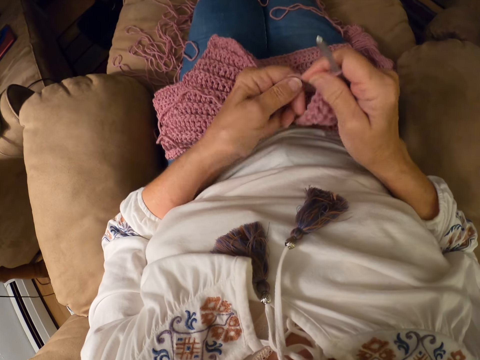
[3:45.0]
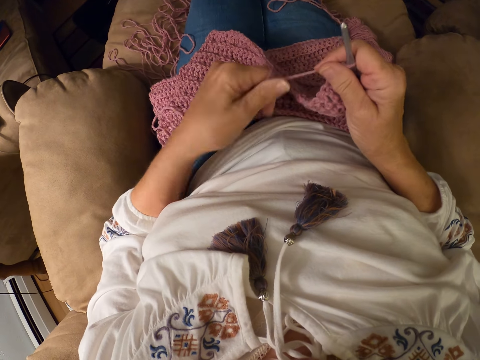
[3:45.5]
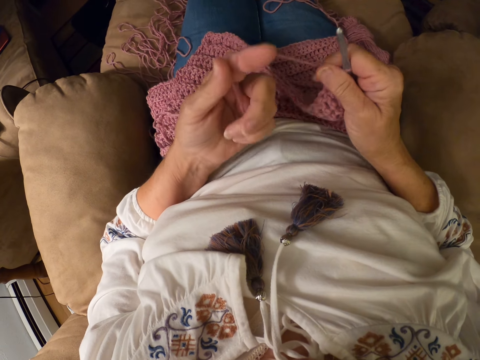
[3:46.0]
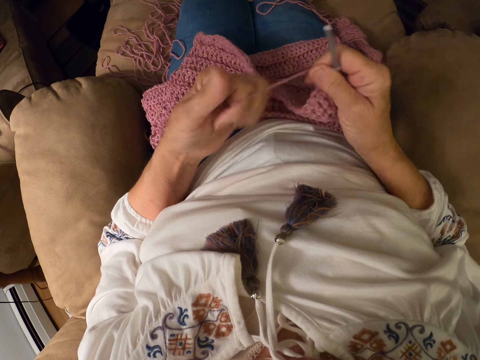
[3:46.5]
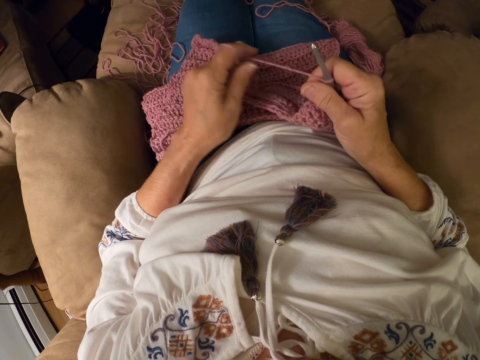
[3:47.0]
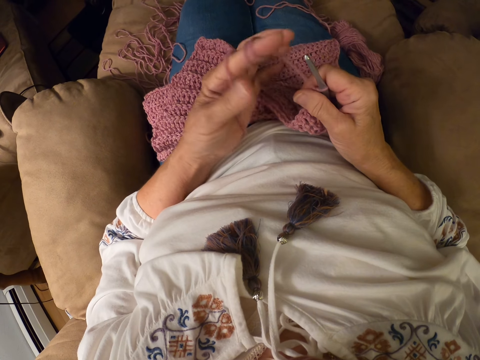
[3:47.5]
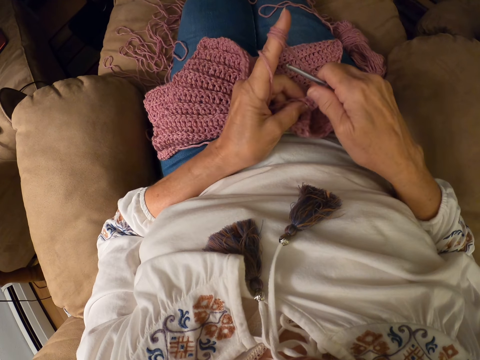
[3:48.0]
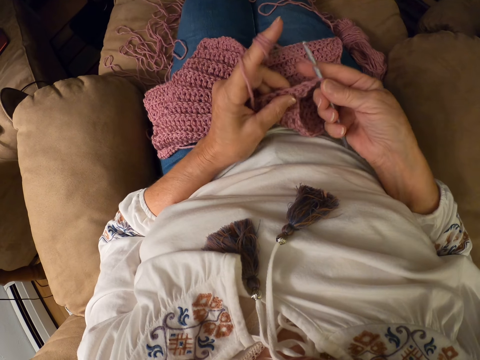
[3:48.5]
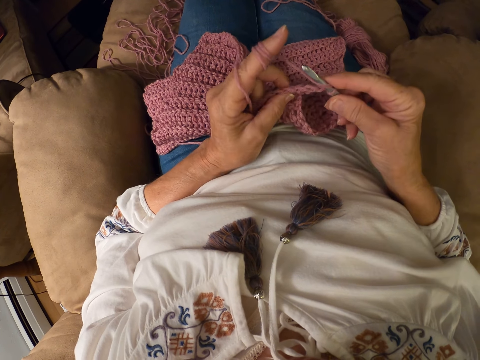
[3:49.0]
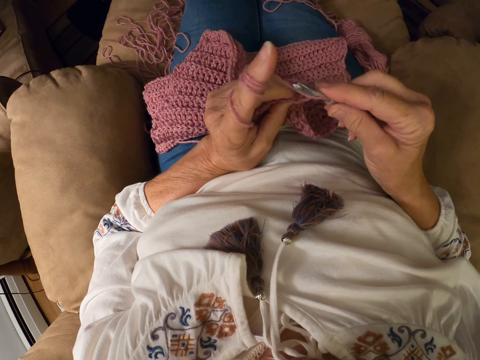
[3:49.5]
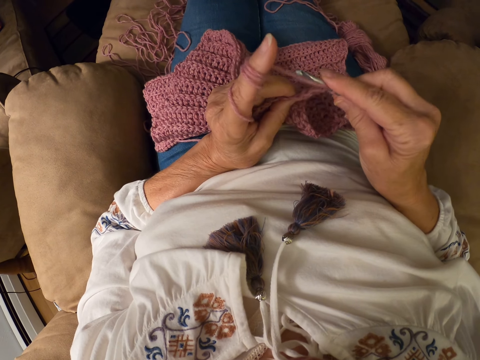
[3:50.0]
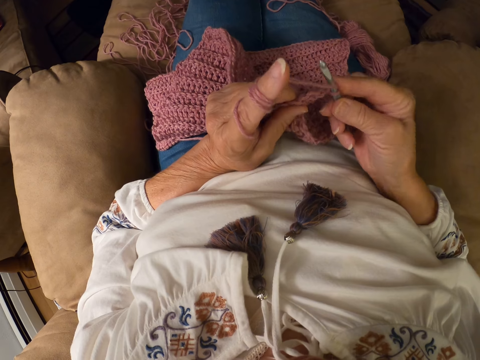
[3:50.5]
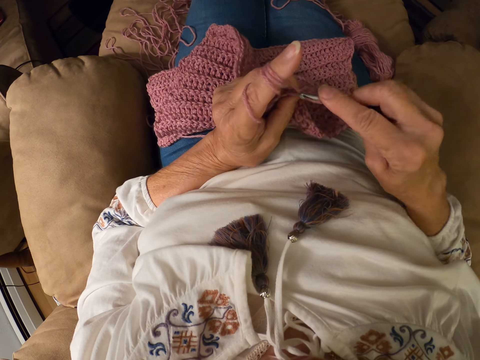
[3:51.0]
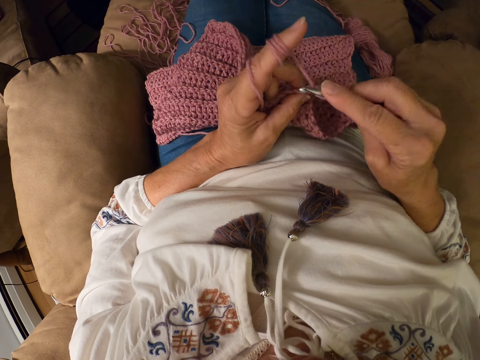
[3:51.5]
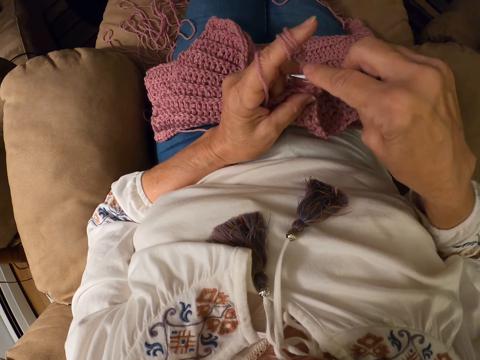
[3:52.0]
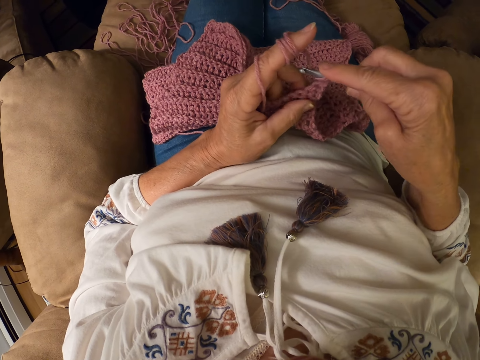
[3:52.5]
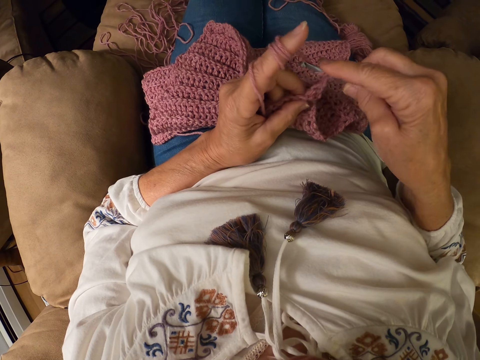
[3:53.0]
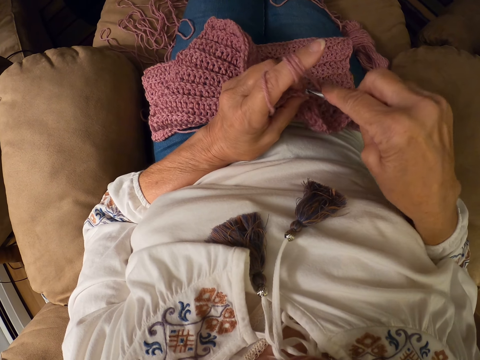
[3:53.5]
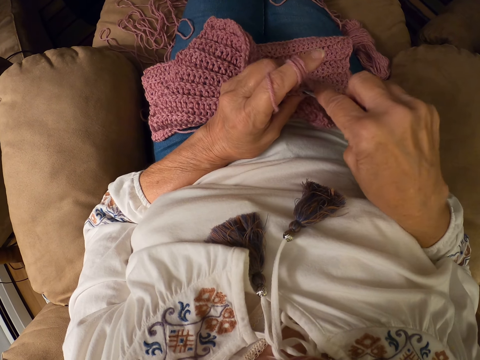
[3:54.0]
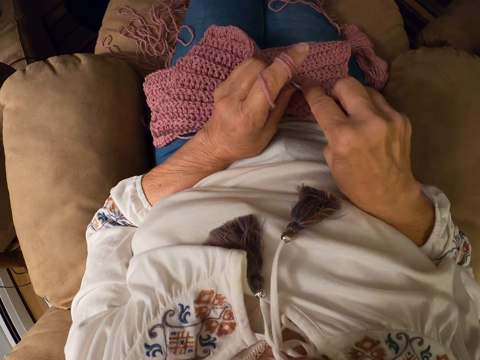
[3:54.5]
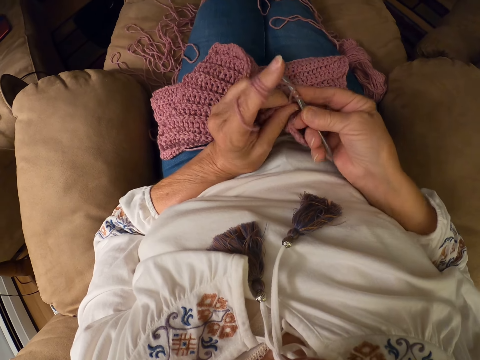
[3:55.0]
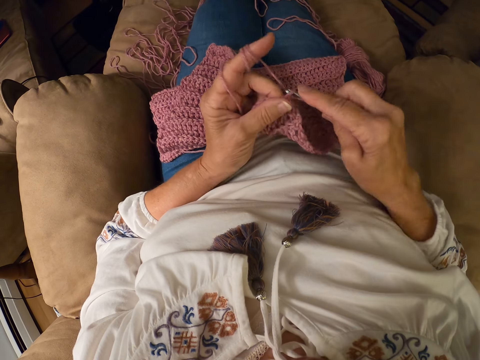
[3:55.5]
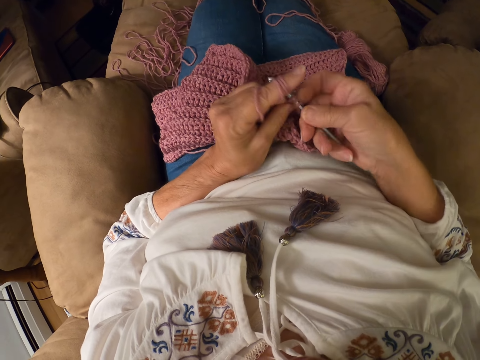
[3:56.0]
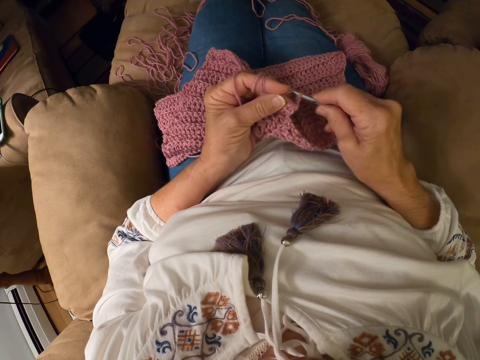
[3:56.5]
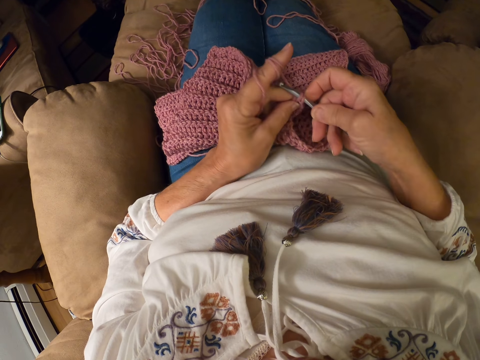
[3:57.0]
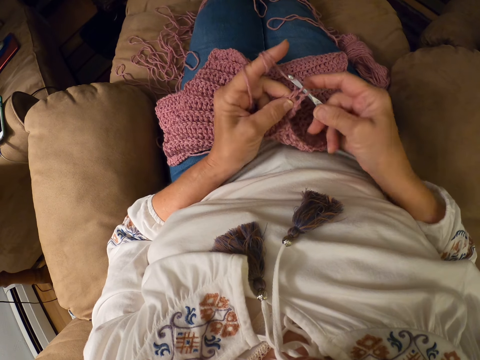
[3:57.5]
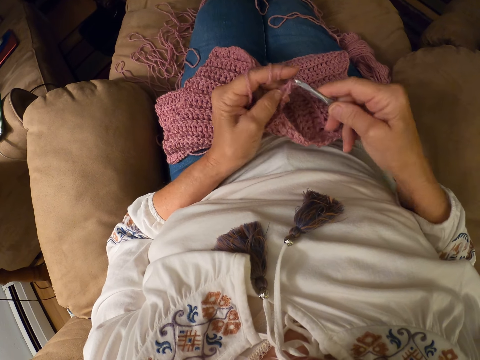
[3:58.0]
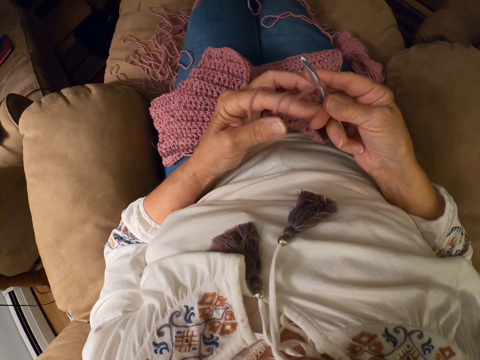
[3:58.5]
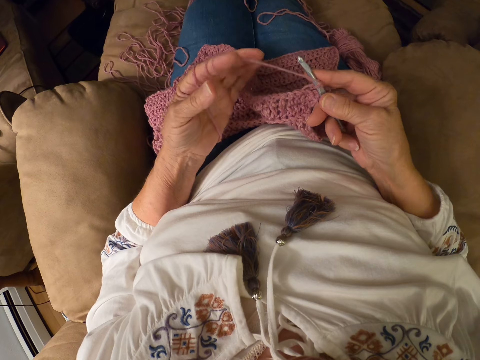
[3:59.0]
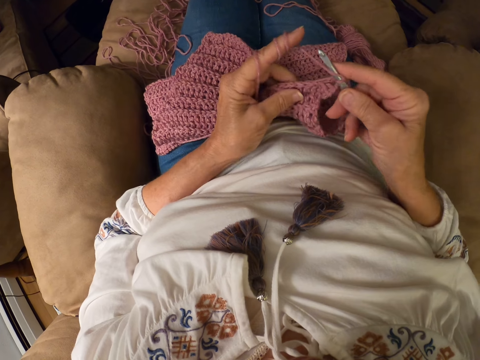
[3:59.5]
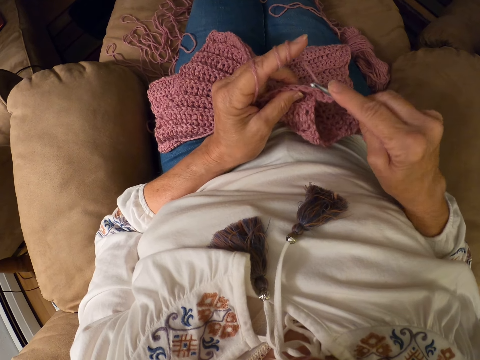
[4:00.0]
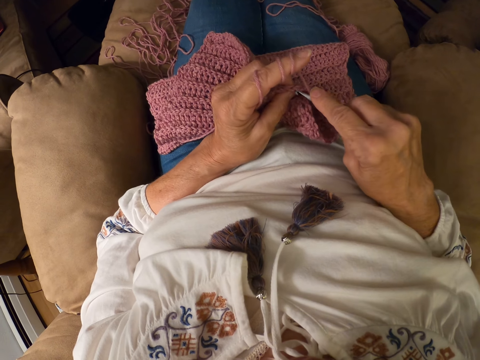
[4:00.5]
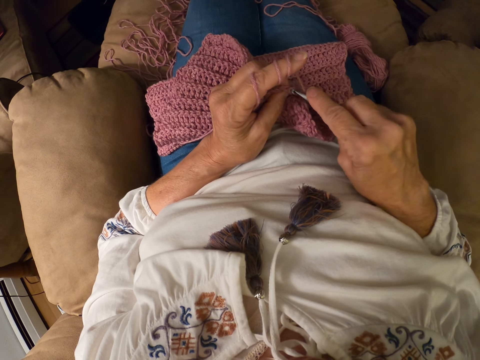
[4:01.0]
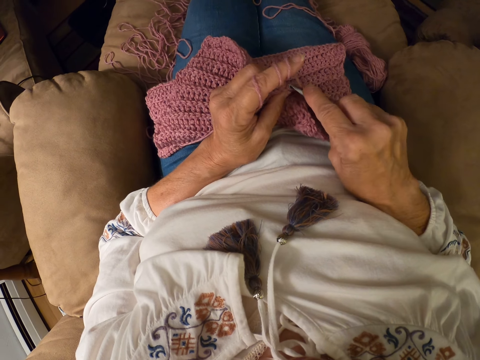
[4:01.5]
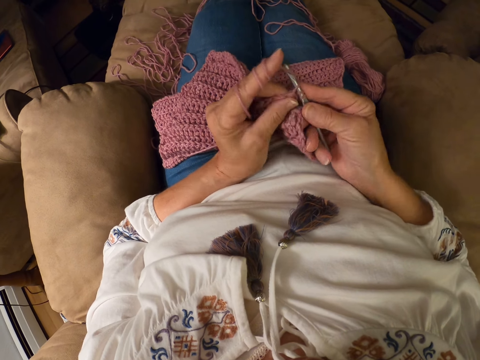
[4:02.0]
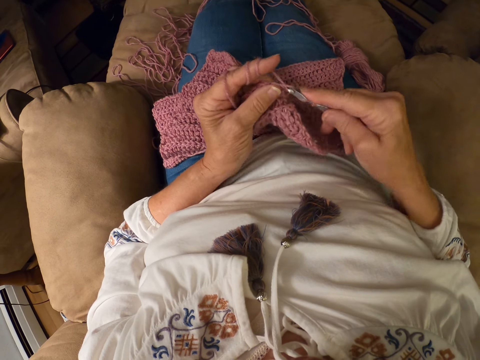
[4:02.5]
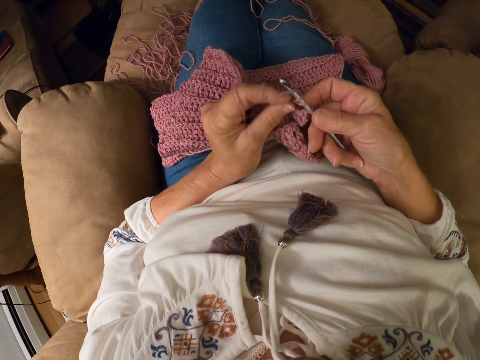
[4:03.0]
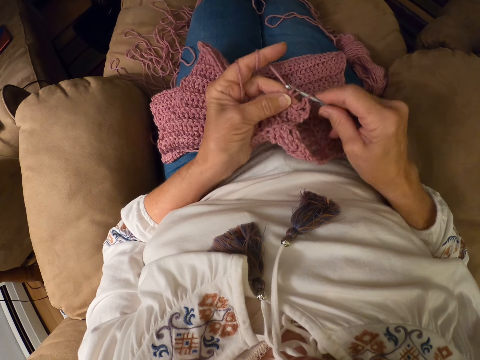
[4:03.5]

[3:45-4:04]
The camera wearer rolls the yarn around her left index finger. She holds a thread. She folds the thread using a needle. She crochets with the yarn. She knits. She rolls the yarn around her left index finger. She crochets with the yarn.

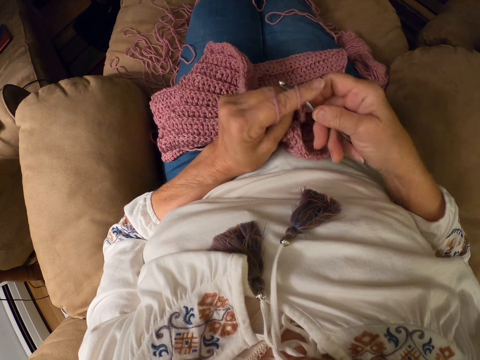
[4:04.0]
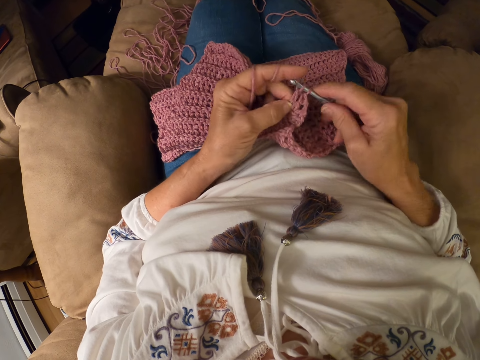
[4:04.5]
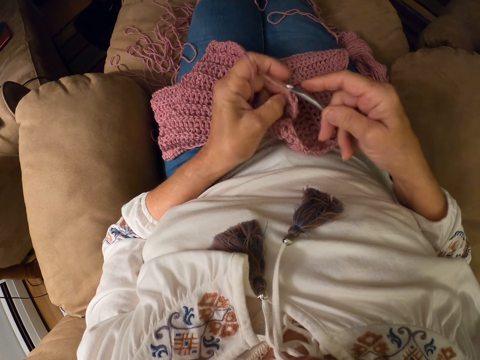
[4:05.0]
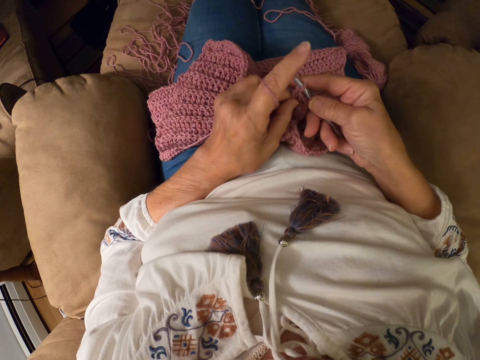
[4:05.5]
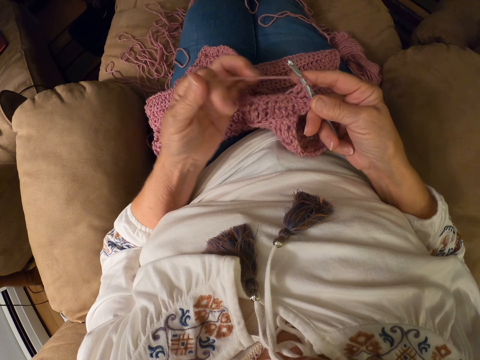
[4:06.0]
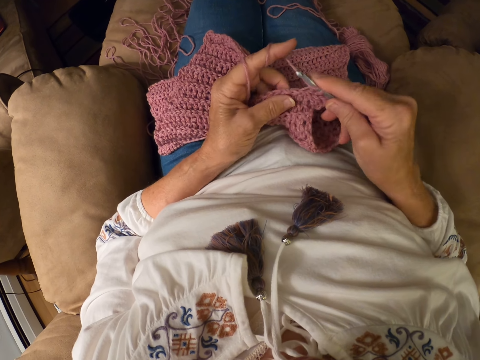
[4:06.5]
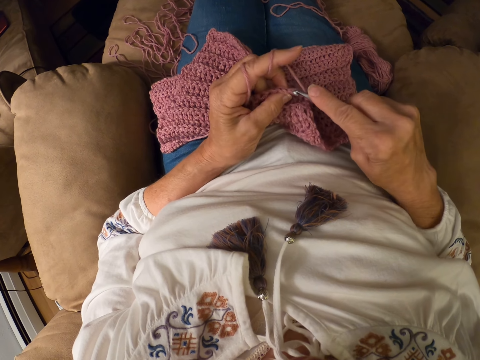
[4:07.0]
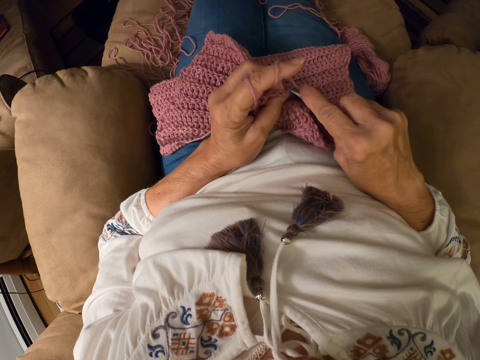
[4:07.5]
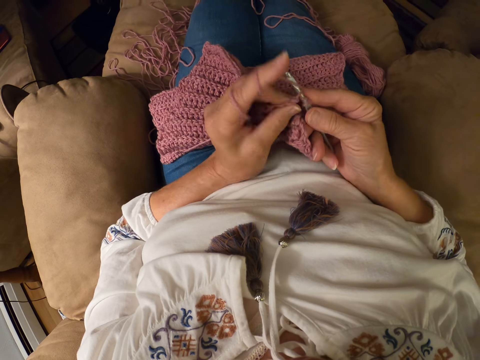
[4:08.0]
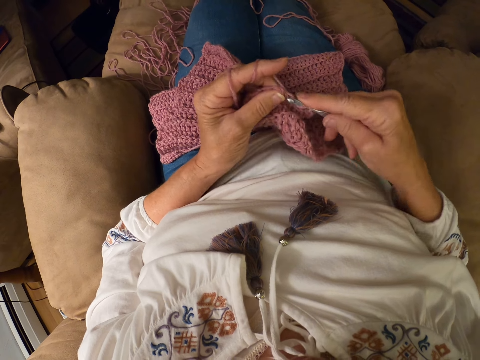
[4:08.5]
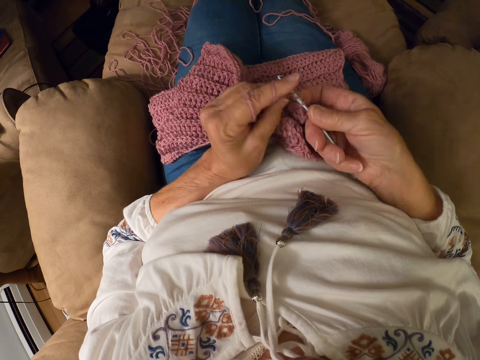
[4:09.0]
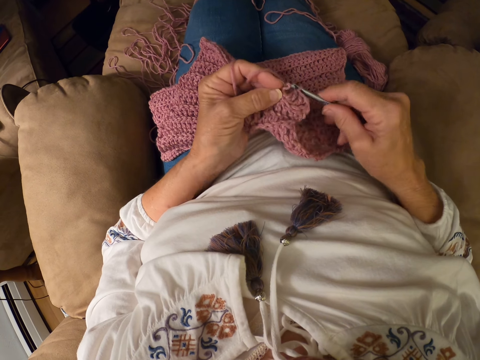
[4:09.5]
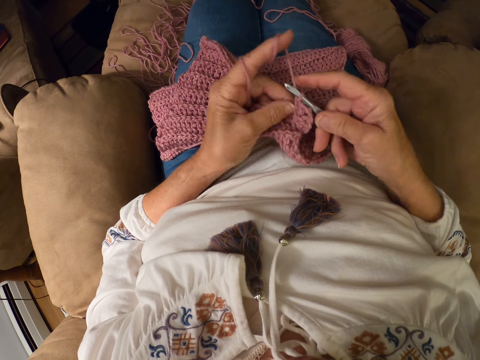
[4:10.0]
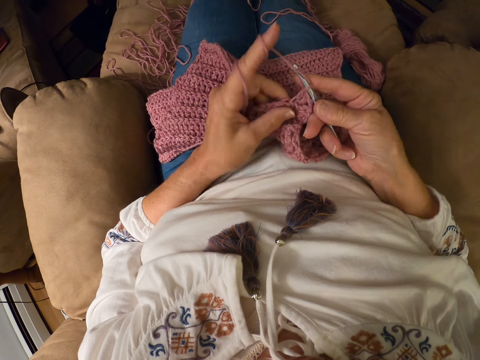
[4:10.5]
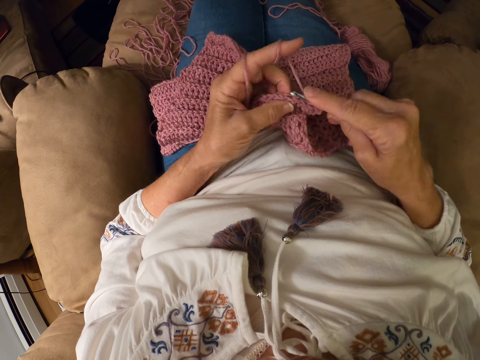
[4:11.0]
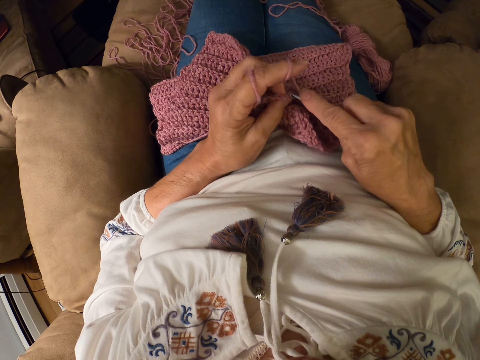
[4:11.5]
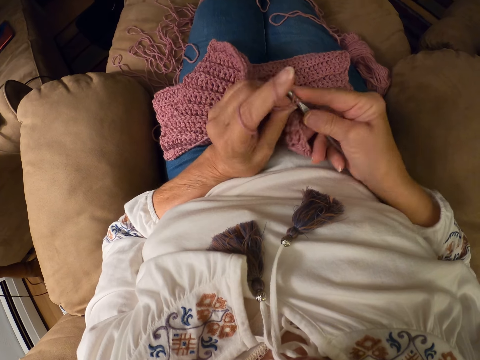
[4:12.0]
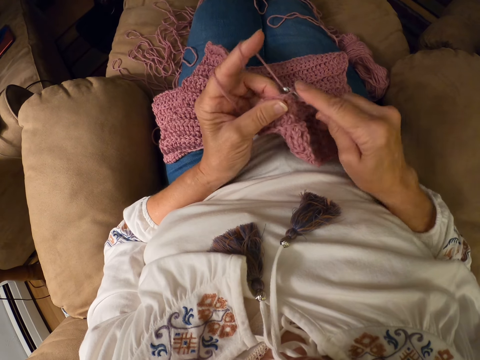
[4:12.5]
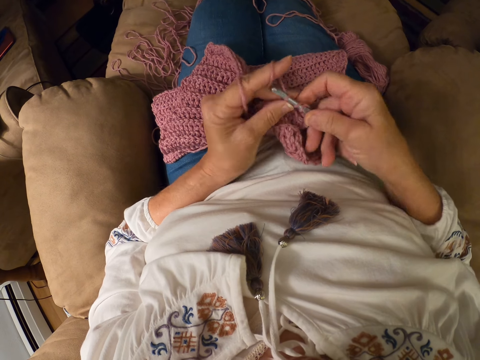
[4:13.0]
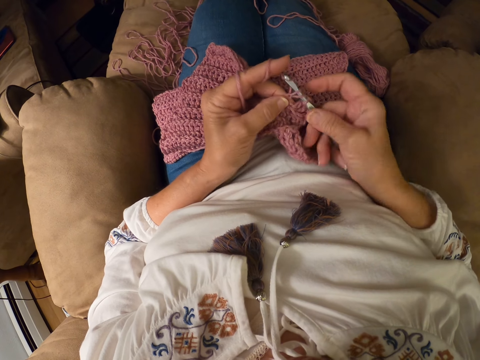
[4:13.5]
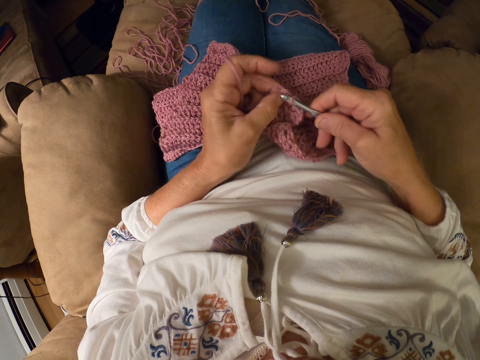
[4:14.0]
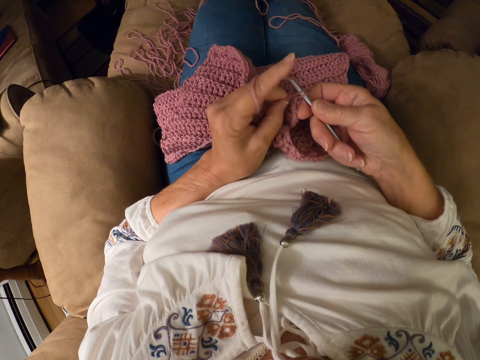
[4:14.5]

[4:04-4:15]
The camera wearer rolls the yarn around her left index finger. She crochets with the yarn. She knits.
